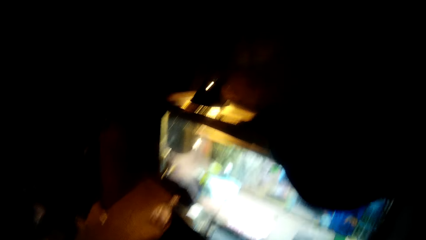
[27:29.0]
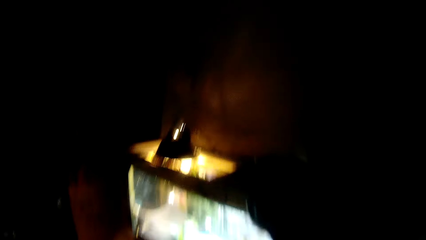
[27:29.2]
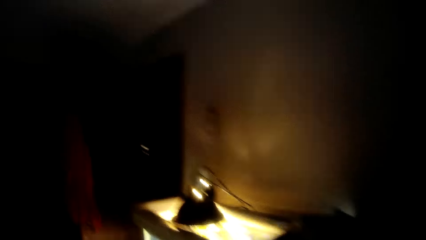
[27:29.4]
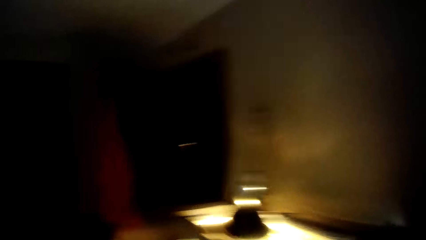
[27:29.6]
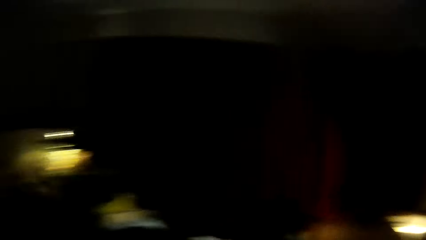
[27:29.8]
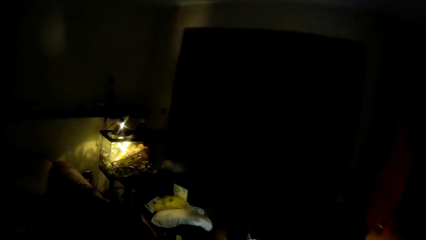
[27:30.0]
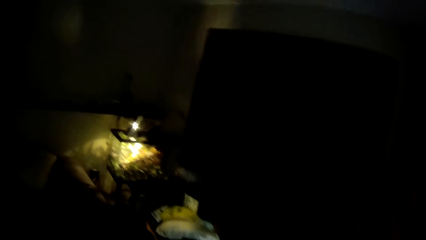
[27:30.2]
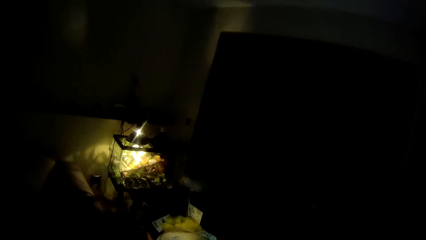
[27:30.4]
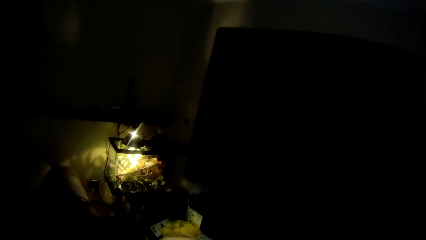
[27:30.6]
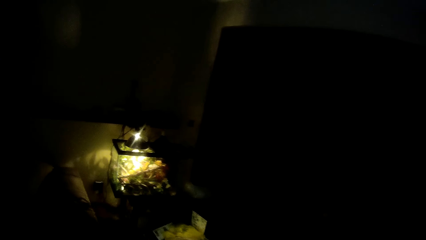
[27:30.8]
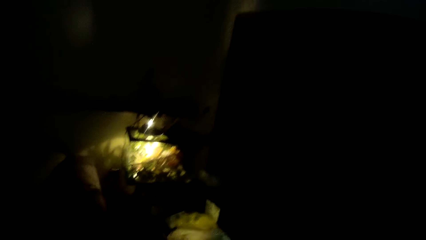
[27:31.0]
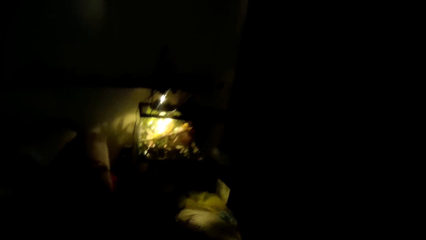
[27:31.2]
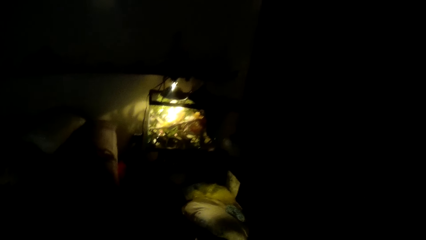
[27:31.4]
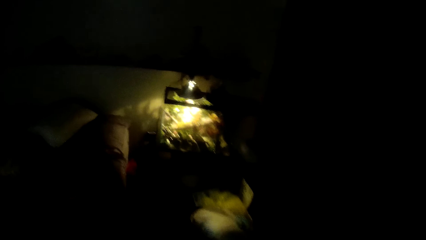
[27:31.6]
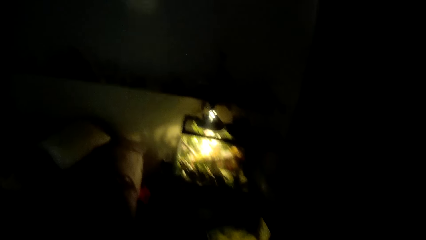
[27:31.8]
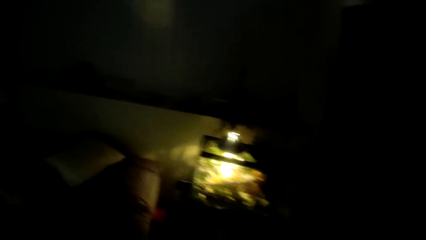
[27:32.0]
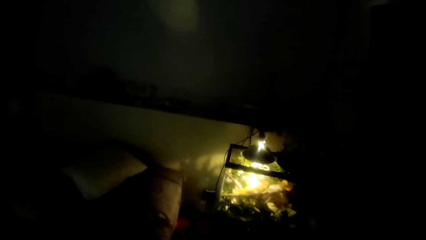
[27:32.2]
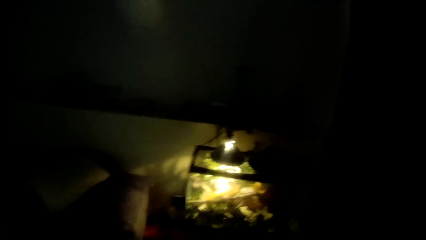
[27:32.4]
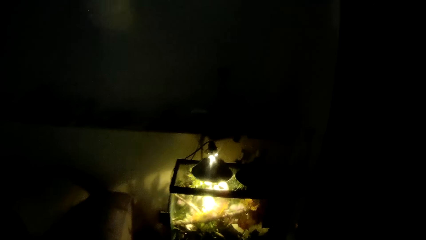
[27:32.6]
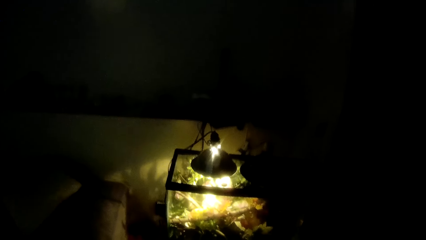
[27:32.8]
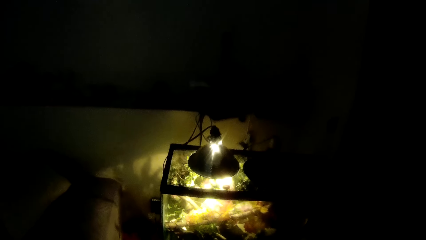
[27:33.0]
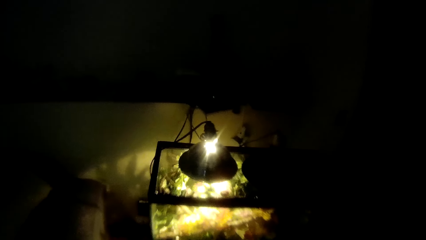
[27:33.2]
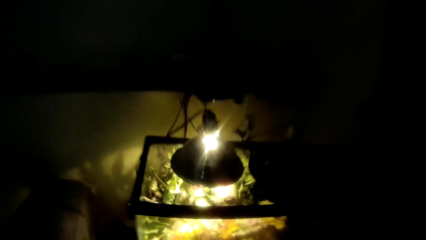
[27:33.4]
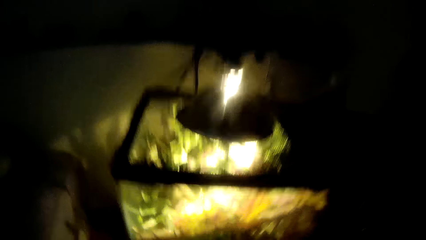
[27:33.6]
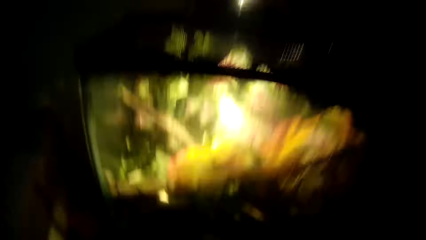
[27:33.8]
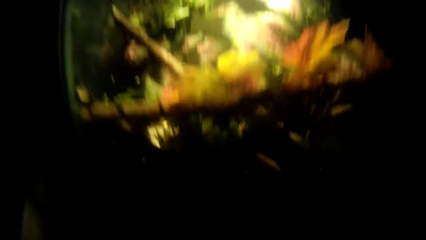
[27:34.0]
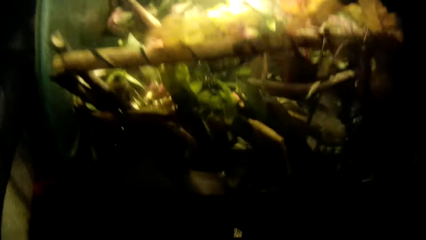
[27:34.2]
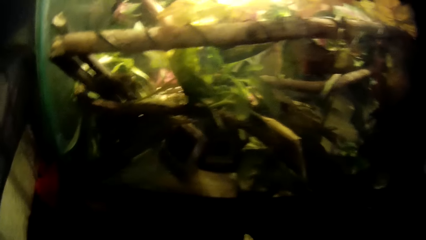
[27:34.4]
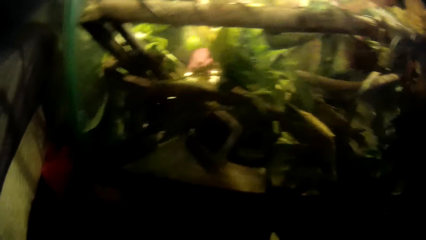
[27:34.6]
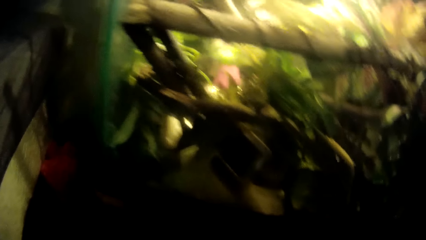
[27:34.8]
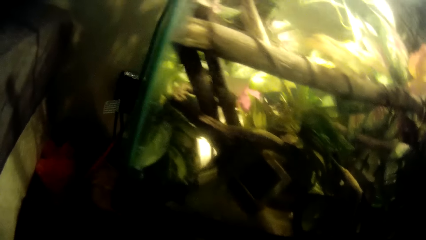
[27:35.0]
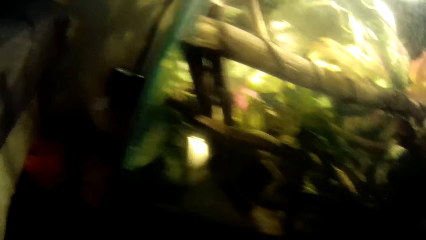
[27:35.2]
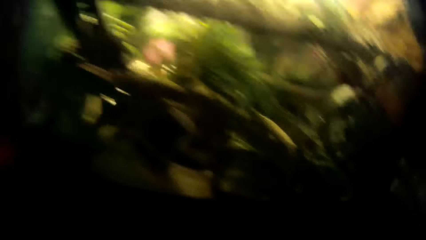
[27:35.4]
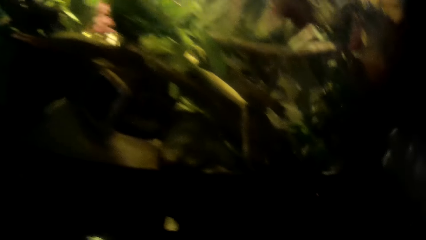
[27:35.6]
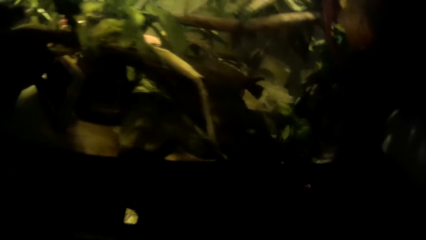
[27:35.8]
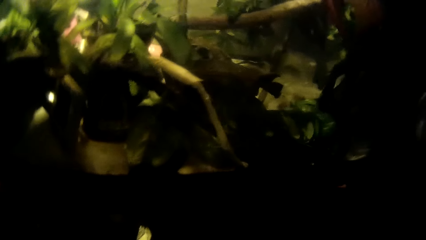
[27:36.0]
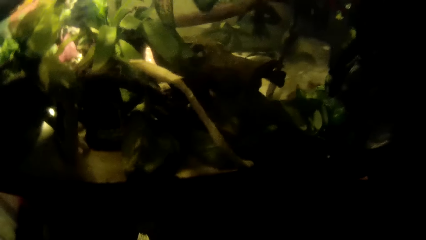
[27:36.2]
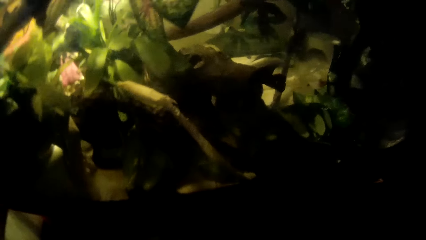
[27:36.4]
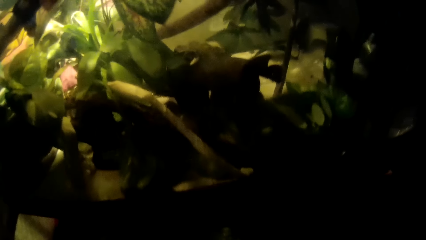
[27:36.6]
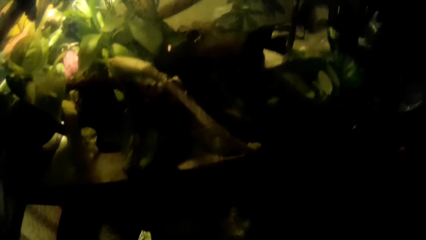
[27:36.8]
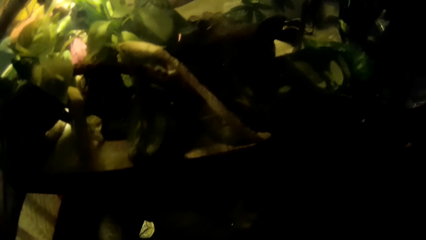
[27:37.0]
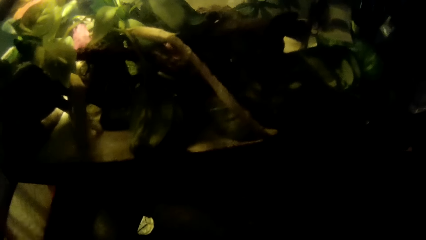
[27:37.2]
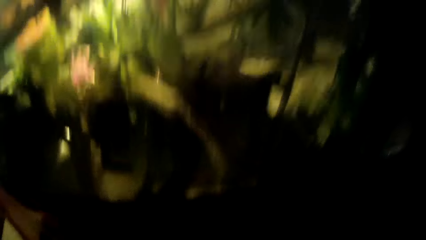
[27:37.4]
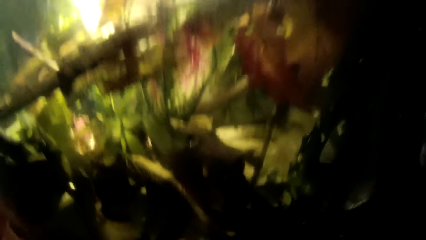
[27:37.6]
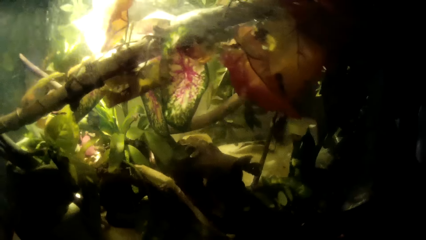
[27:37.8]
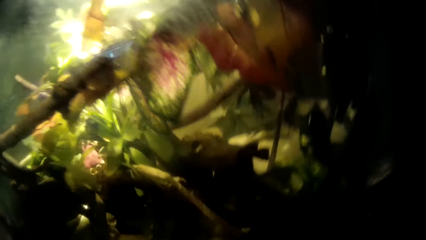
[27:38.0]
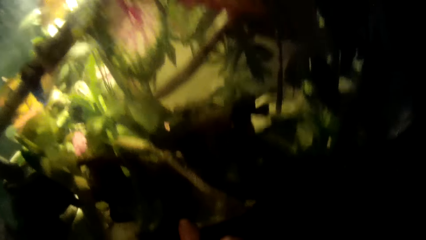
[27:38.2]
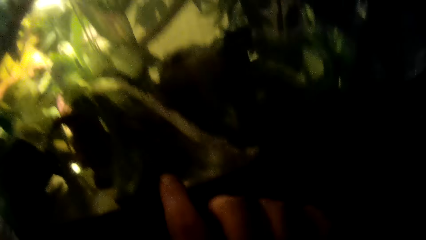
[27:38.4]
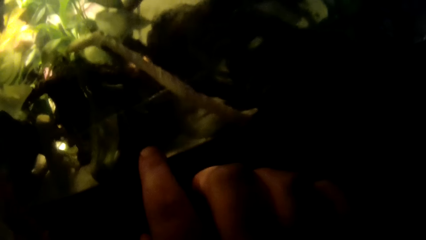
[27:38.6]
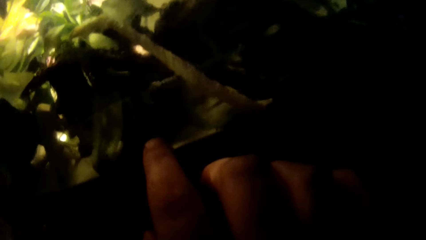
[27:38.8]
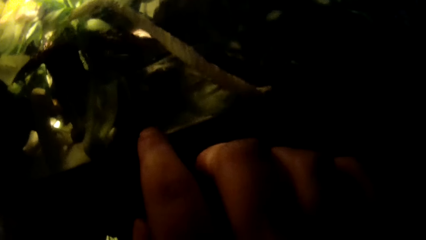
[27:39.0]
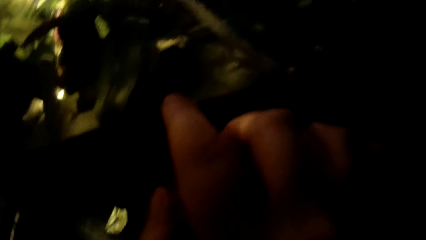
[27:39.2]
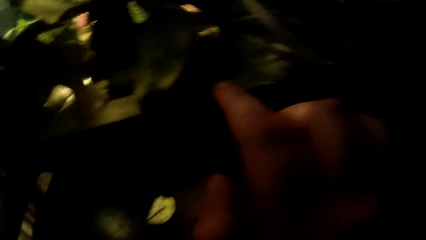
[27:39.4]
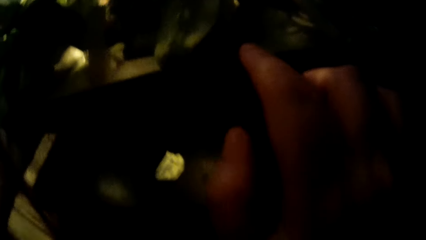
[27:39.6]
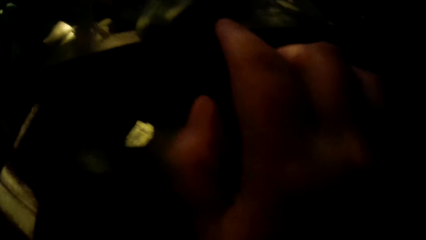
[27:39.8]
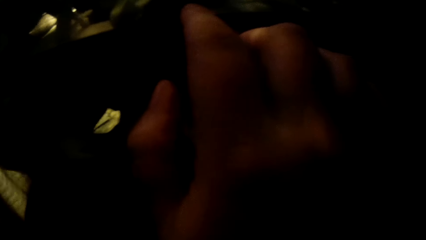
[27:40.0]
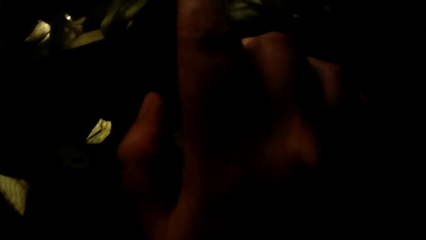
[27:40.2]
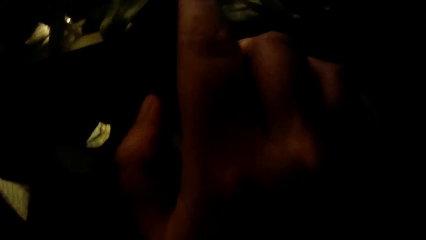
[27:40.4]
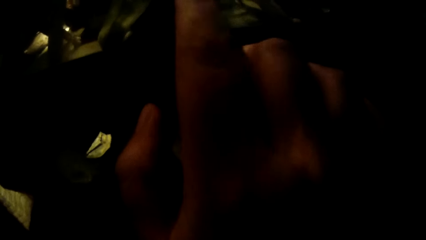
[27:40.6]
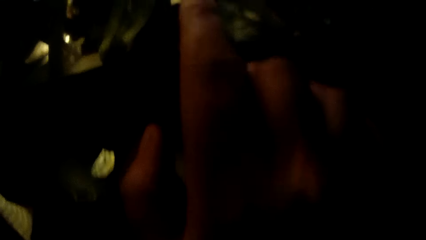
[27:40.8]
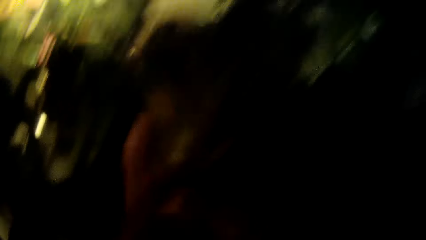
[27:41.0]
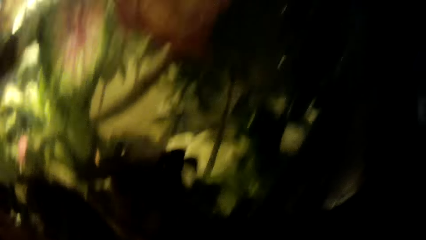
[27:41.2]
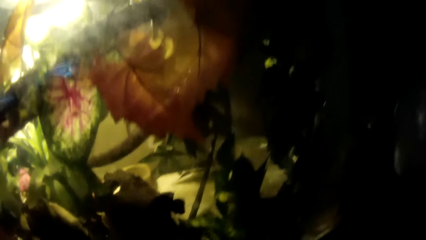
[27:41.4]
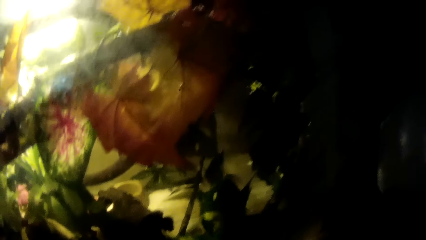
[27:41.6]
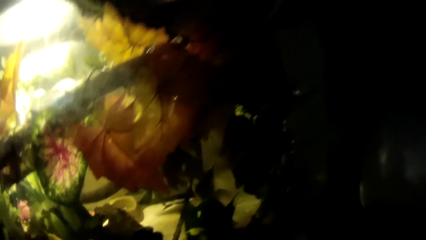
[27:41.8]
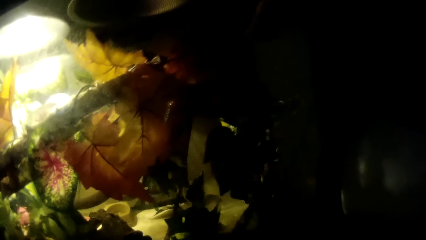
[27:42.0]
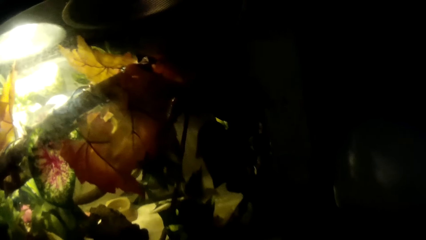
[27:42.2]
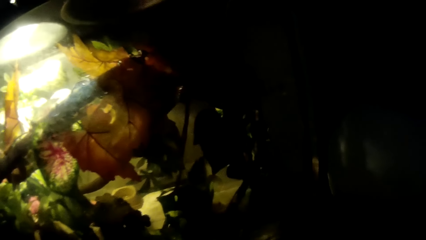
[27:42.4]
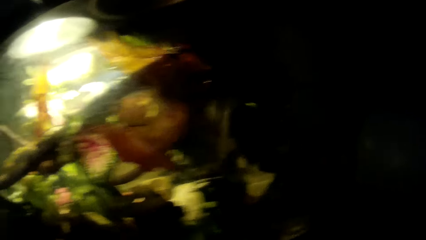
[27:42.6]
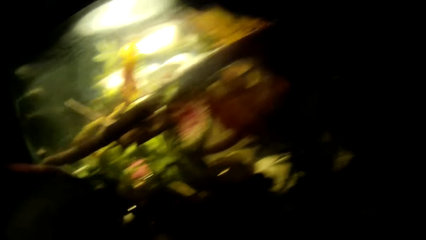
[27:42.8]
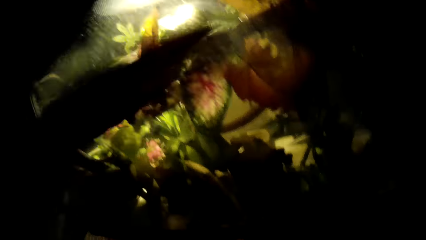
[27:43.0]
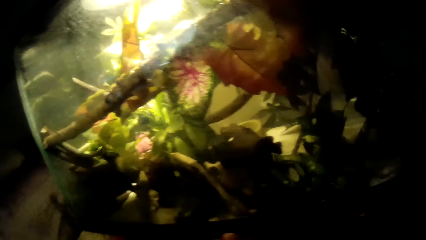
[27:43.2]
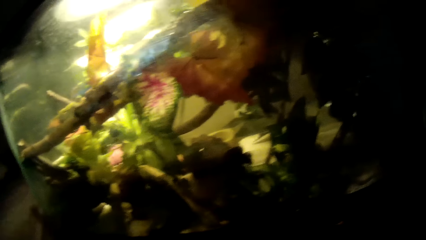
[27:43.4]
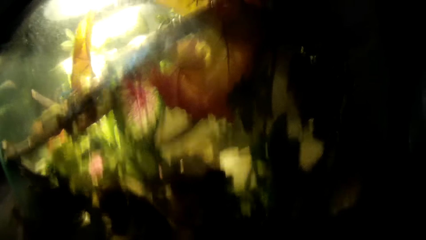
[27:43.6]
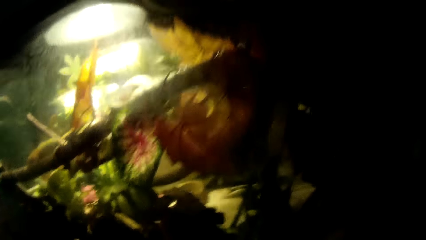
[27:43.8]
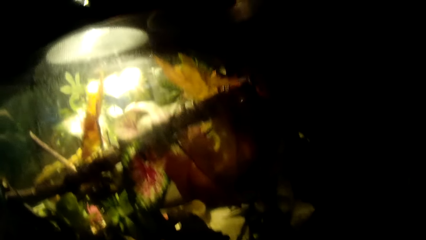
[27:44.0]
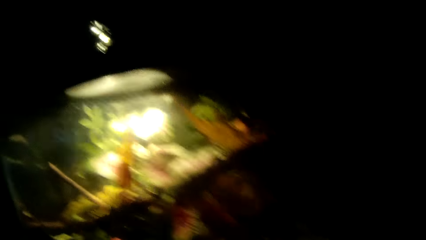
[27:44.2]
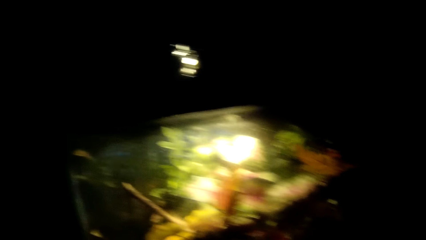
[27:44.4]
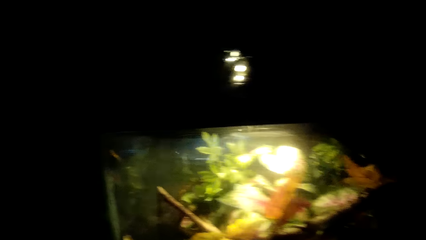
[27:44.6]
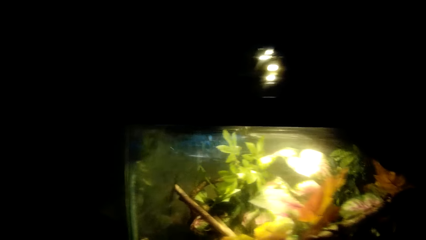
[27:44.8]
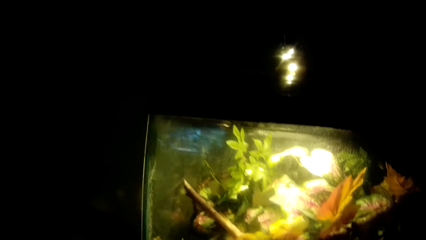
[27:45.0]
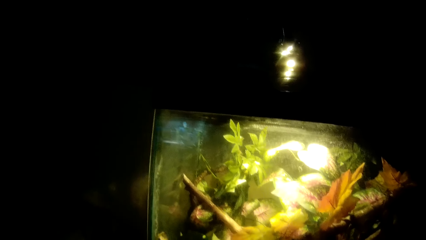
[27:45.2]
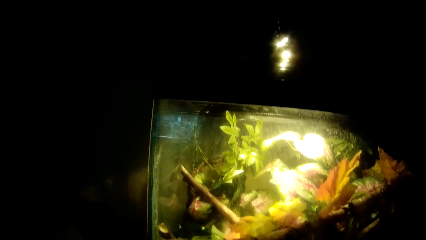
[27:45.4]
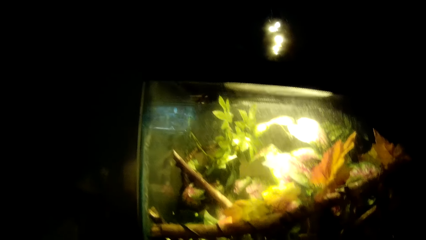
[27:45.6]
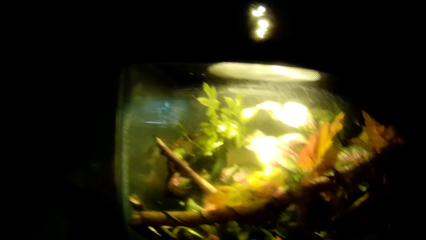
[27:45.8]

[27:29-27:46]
The camera wearer walks around the room. He bends towards a terrarium. He inspects the terrarium. He taps the terrarium with his right finger. He raises his left hand towards his head.
